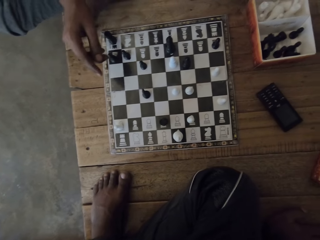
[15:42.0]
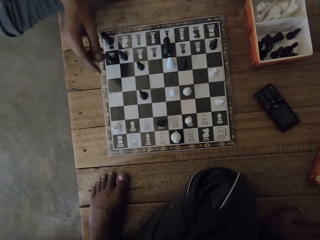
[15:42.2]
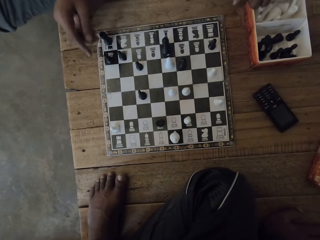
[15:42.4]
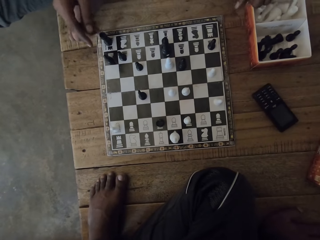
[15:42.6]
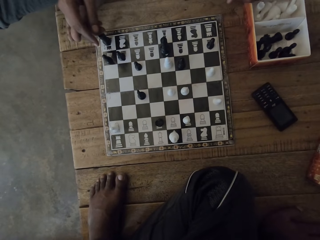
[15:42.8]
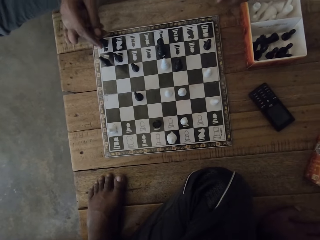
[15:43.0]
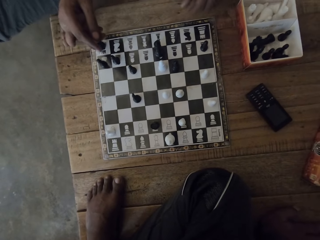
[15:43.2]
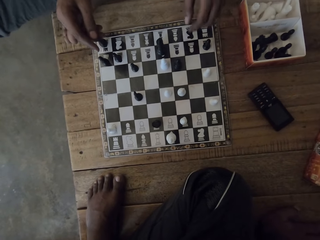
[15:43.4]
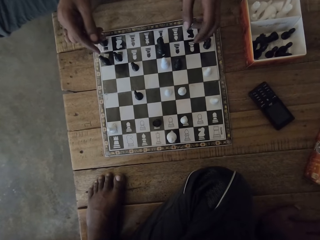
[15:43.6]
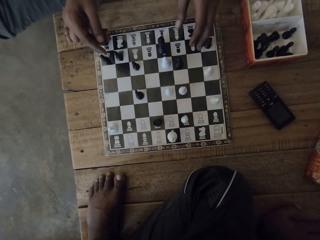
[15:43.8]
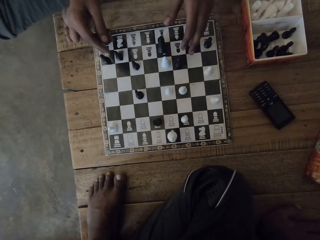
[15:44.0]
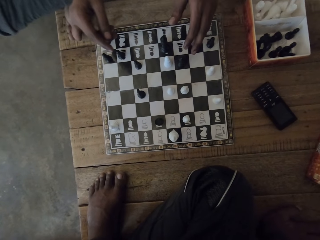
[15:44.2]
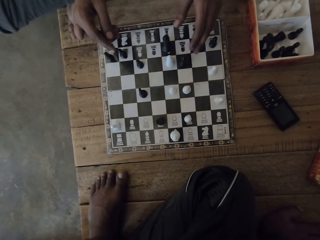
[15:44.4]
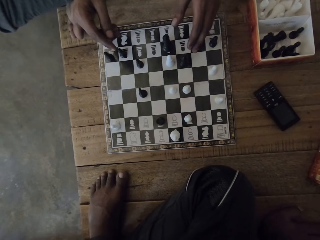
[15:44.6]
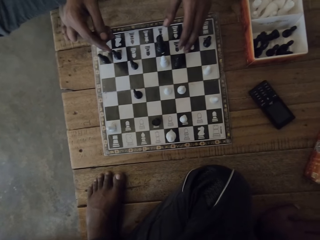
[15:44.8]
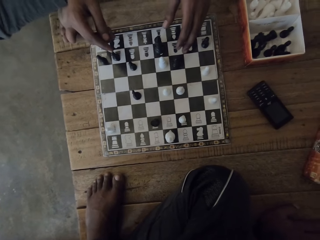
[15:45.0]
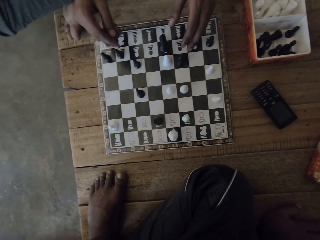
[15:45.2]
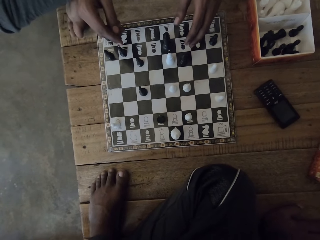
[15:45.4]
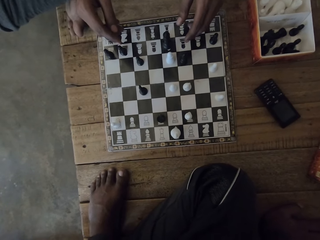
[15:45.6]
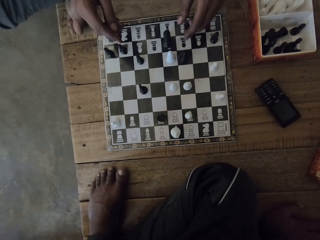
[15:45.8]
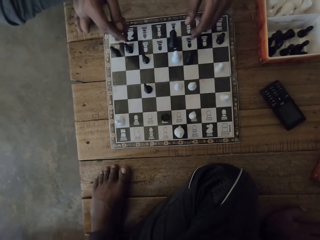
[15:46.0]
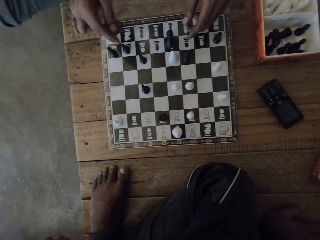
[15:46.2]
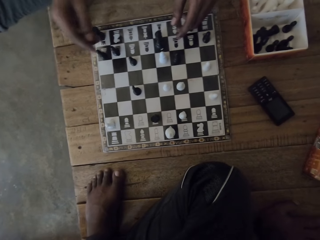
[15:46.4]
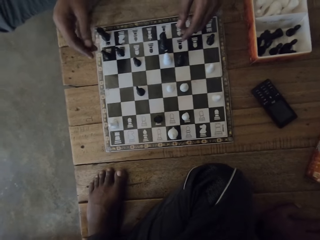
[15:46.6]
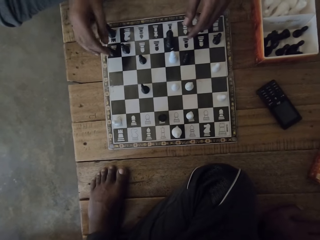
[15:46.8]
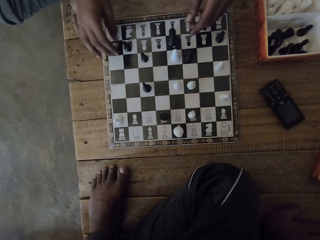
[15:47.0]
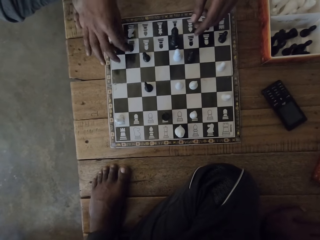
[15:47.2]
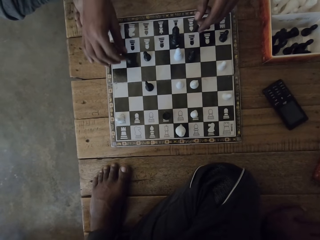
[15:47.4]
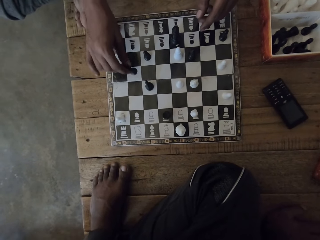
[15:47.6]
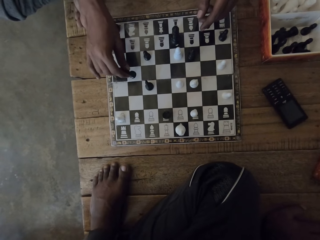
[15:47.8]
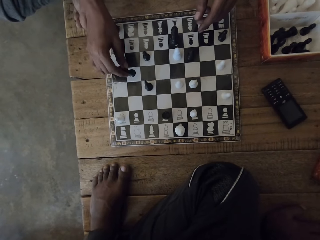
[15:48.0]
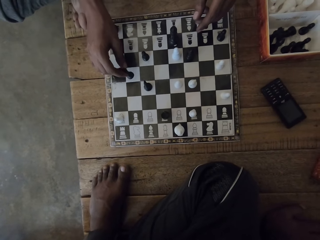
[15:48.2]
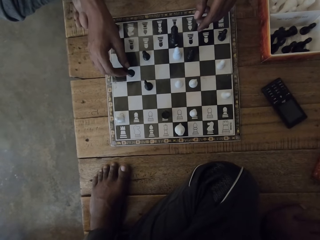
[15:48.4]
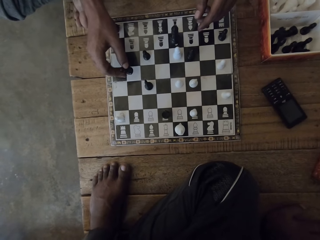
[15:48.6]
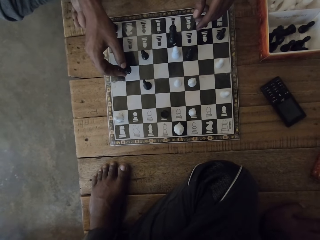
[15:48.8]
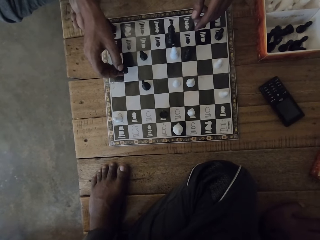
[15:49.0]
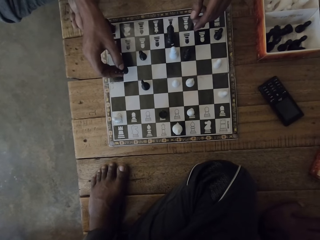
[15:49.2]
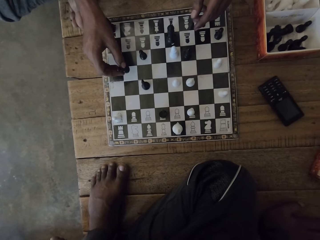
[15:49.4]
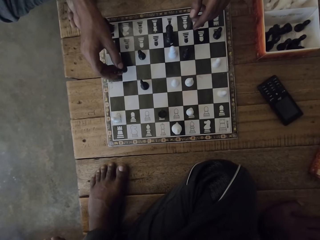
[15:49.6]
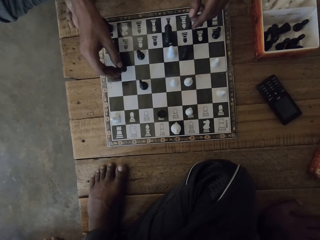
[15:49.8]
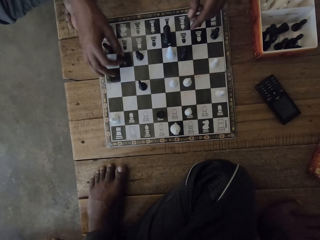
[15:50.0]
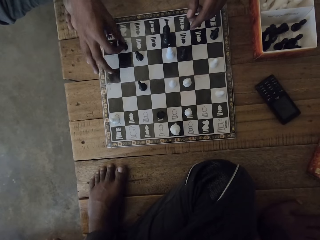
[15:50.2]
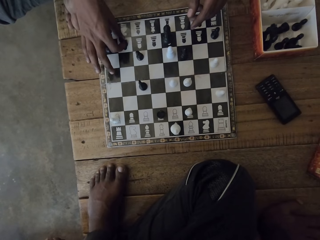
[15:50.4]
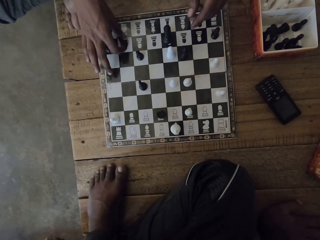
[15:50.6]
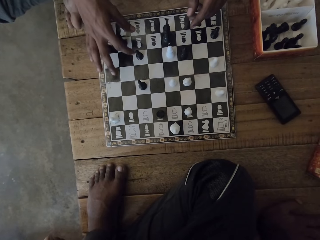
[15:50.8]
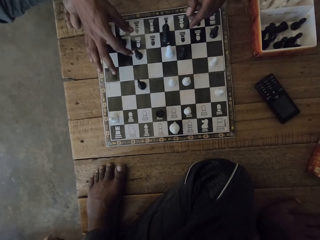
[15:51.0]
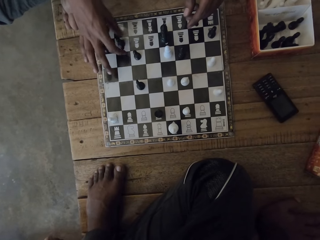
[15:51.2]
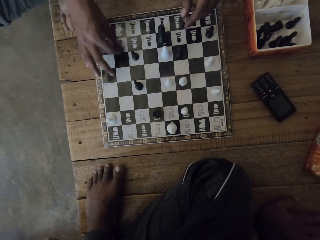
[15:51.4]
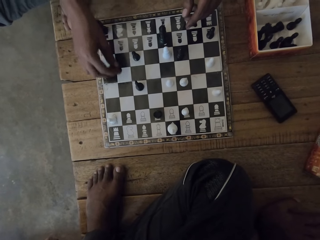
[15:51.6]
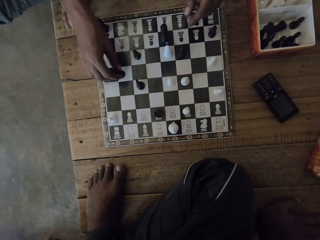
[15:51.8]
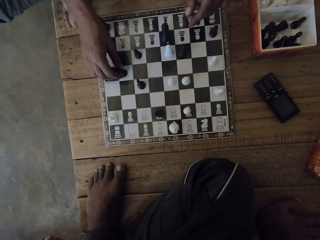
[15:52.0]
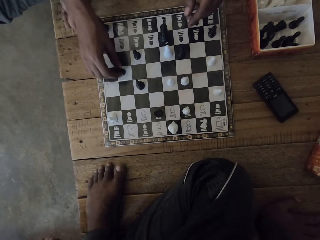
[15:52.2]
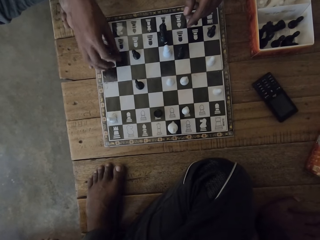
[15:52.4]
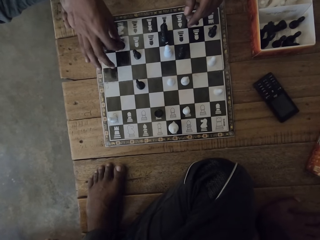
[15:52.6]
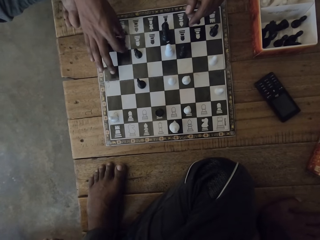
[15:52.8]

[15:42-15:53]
A person shakes a leg. The person plays the chess game. The person holds a chess piece. The person plays the chess game.

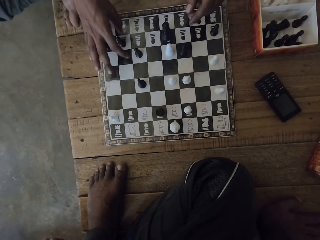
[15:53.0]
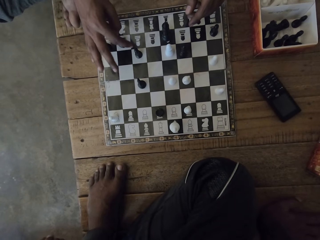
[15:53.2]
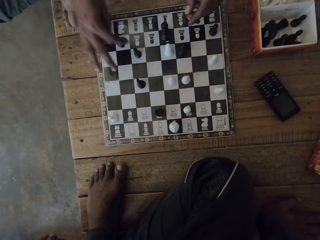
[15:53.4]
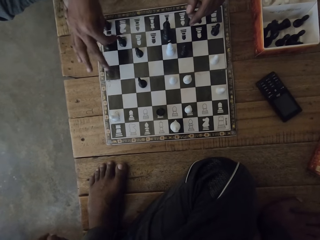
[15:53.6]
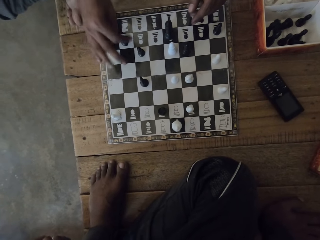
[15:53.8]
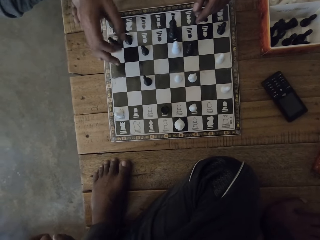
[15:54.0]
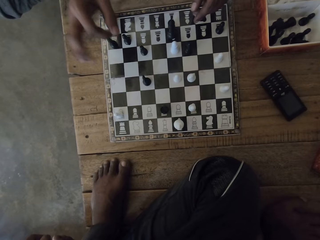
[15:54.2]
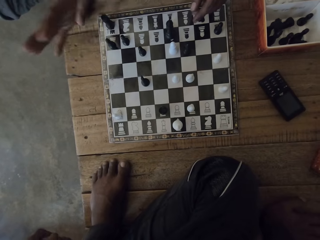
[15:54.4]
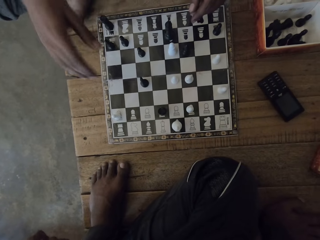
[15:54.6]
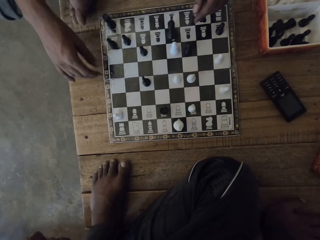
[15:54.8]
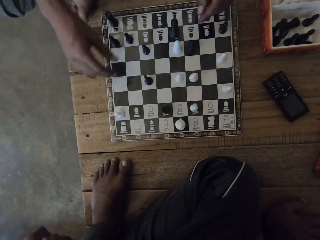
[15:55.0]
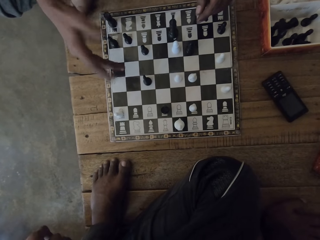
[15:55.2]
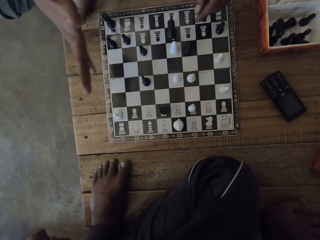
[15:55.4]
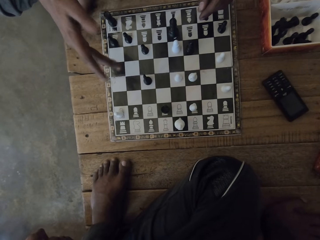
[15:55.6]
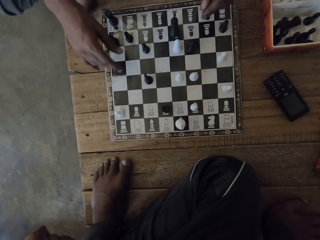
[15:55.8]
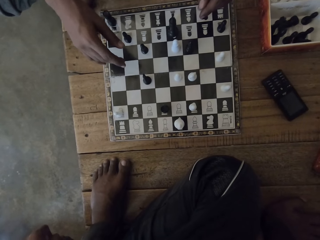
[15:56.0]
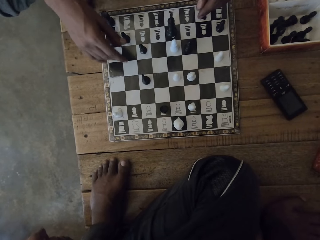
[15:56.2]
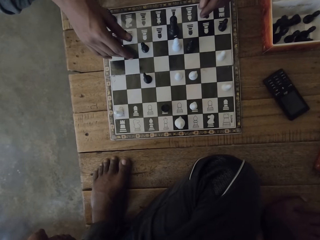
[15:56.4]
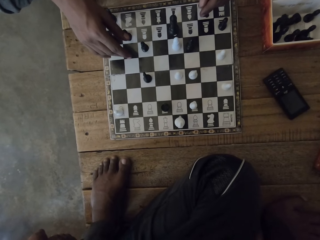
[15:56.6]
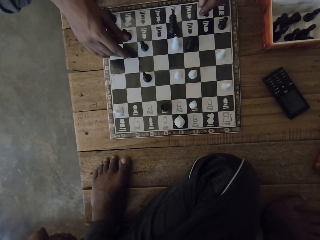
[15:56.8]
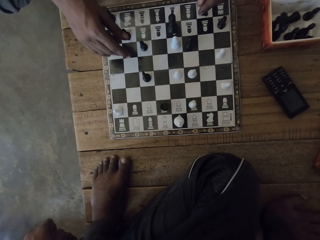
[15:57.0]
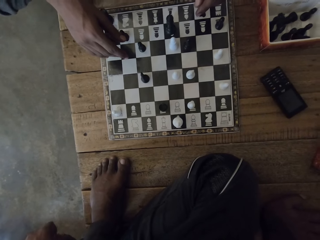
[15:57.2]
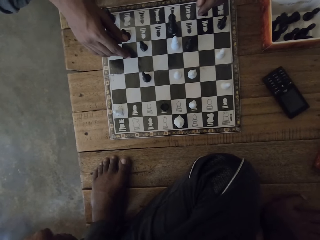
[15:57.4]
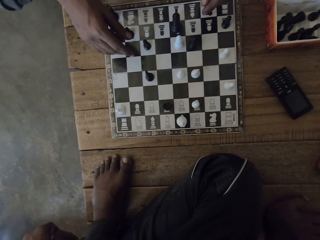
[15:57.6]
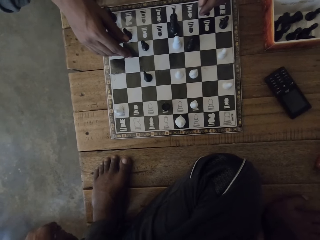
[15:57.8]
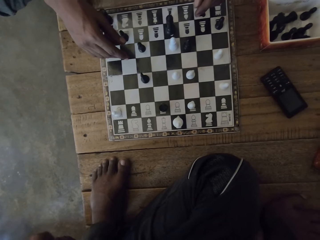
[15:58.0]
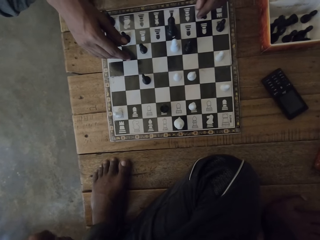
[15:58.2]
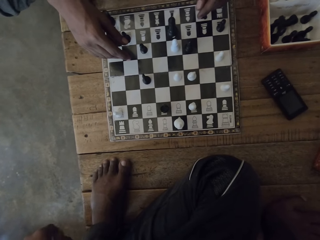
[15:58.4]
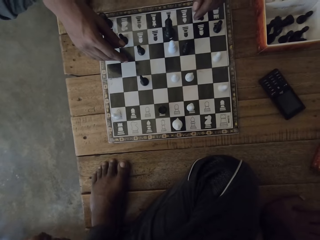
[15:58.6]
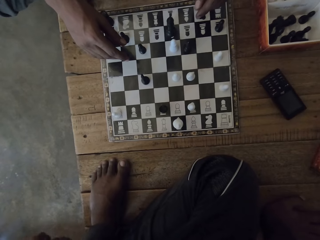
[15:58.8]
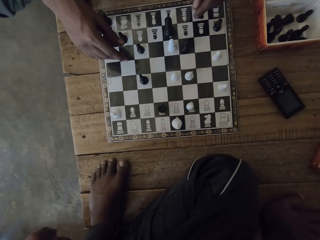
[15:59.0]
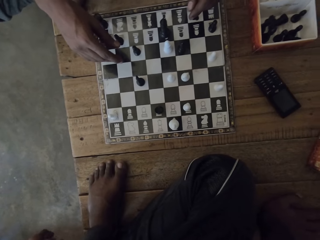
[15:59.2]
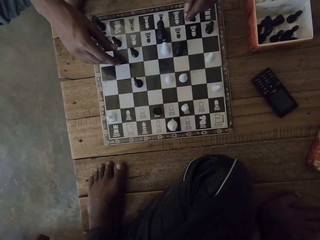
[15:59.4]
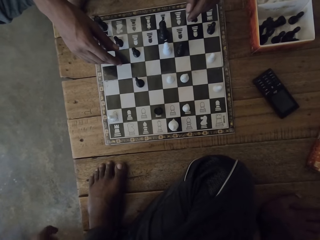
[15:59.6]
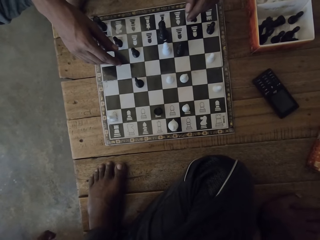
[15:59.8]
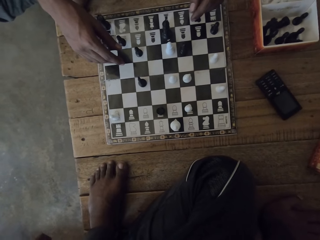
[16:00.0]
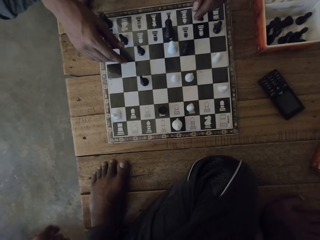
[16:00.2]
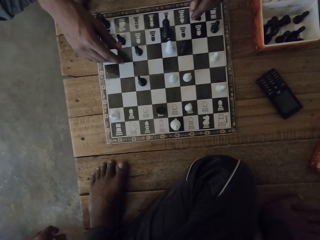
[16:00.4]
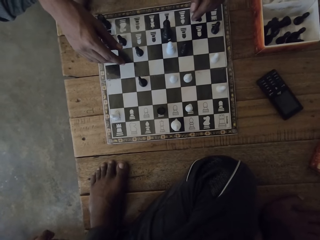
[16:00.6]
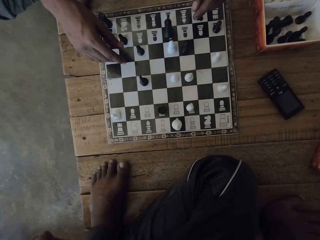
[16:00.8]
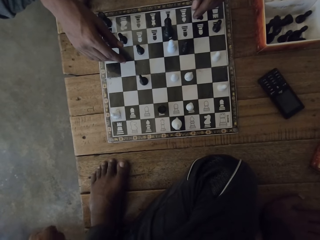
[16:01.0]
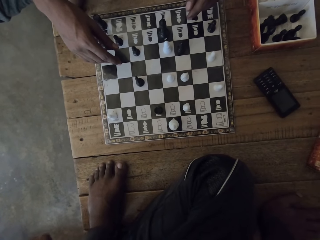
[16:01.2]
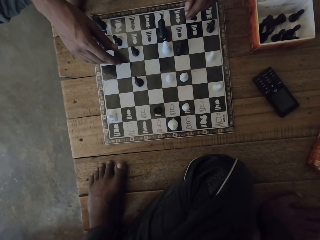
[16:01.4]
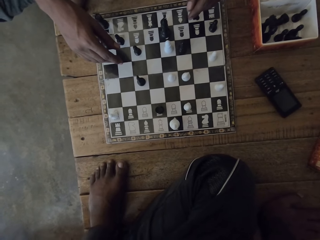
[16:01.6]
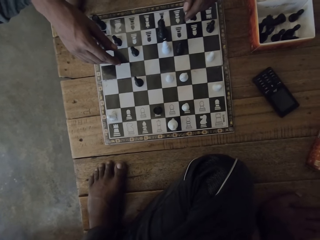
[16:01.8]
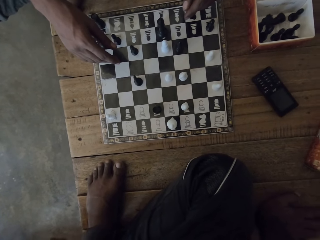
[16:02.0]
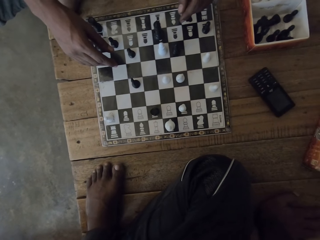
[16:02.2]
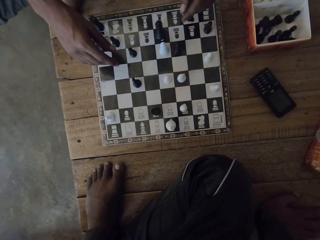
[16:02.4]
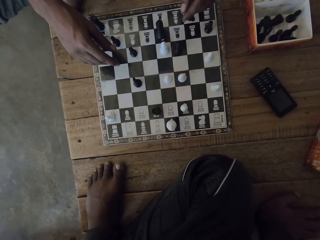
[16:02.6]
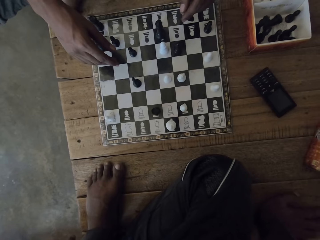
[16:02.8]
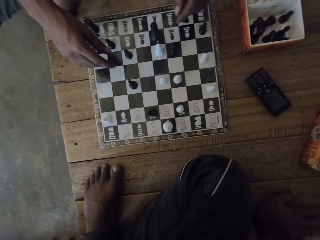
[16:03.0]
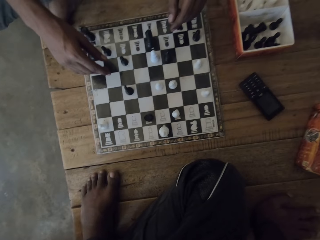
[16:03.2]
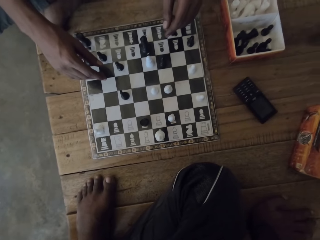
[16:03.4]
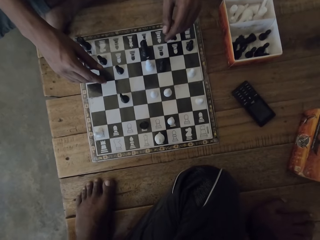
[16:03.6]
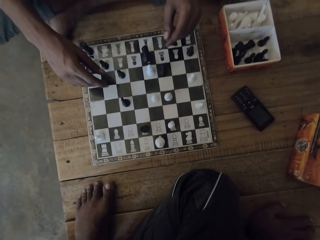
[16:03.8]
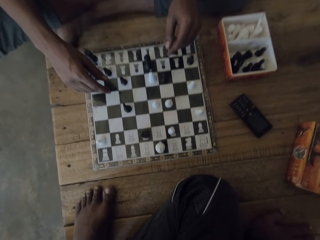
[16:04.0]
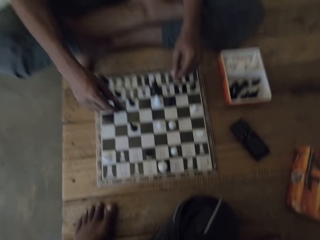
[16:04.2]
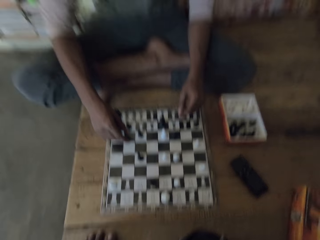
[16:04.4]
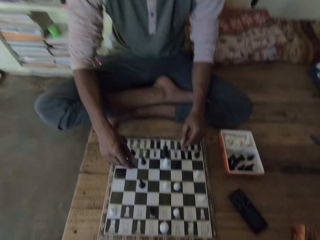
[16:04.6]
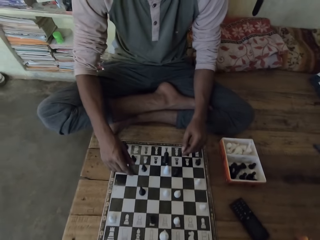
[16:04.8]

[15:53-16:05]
A person points on the chess piece. The person gestures. The camera wearer looks around.
